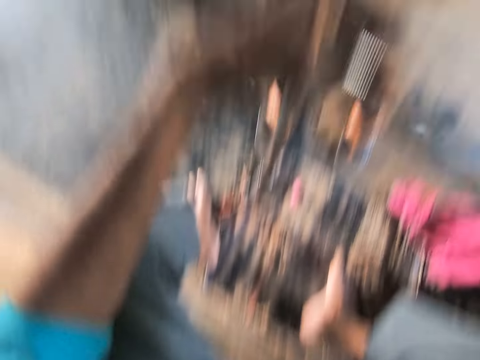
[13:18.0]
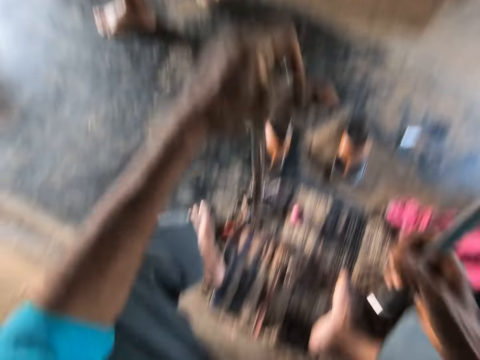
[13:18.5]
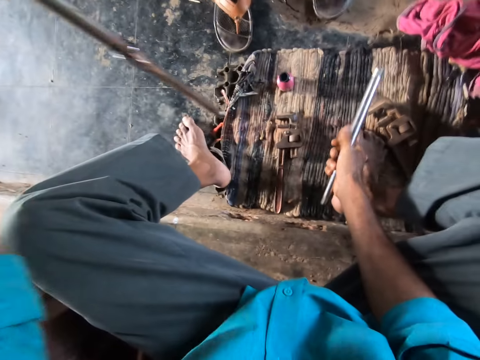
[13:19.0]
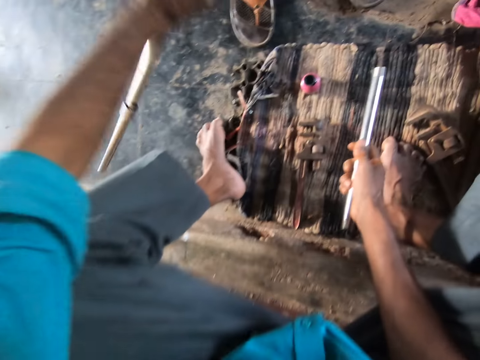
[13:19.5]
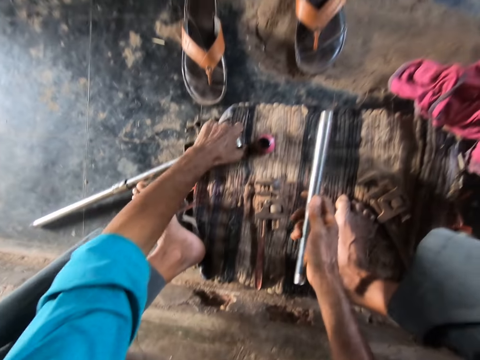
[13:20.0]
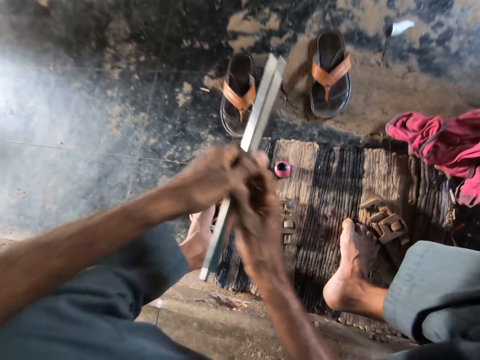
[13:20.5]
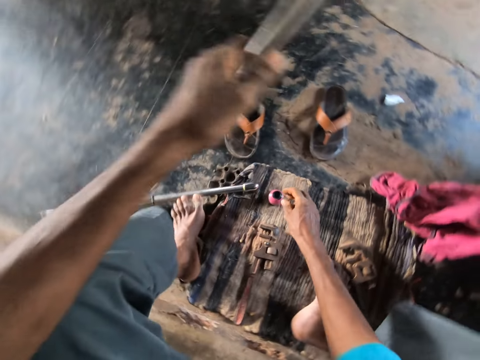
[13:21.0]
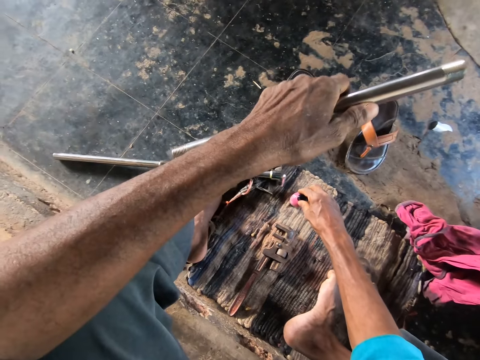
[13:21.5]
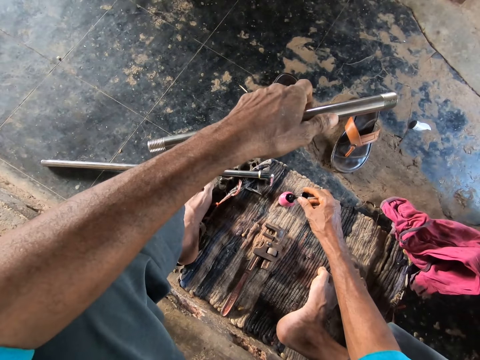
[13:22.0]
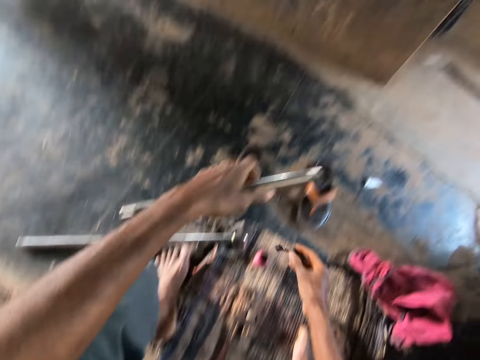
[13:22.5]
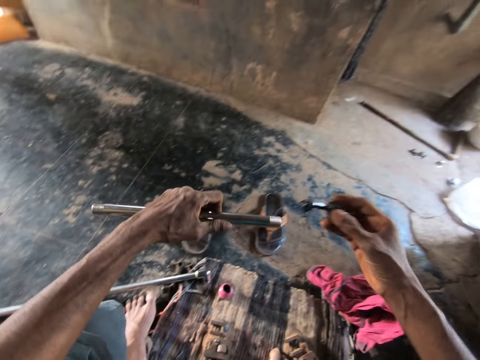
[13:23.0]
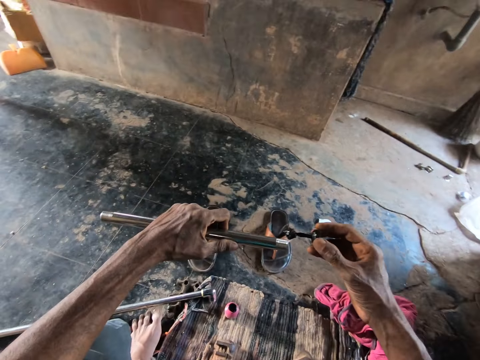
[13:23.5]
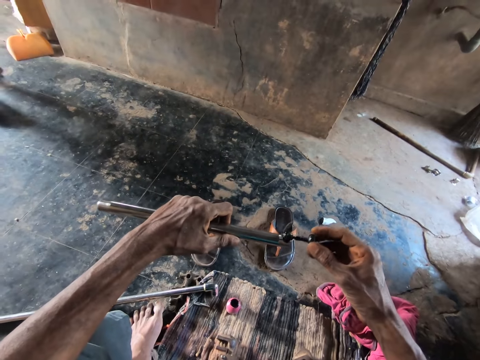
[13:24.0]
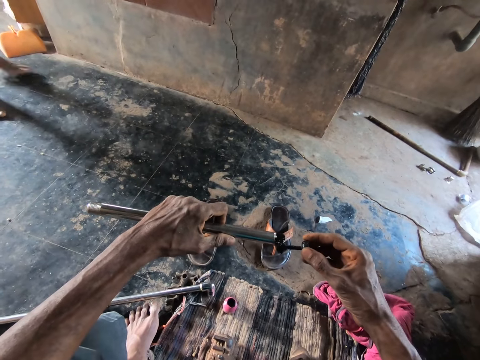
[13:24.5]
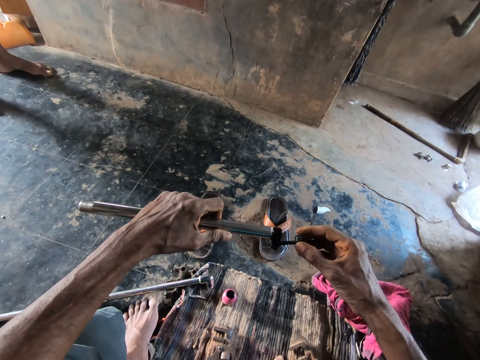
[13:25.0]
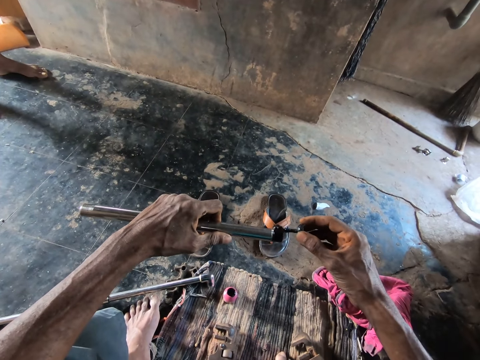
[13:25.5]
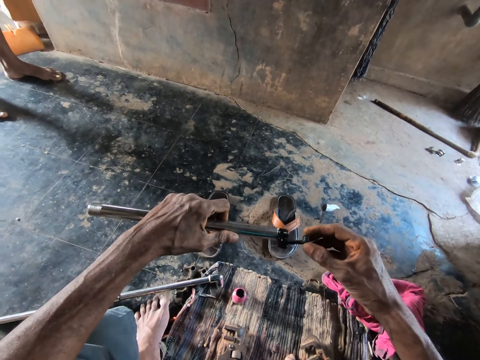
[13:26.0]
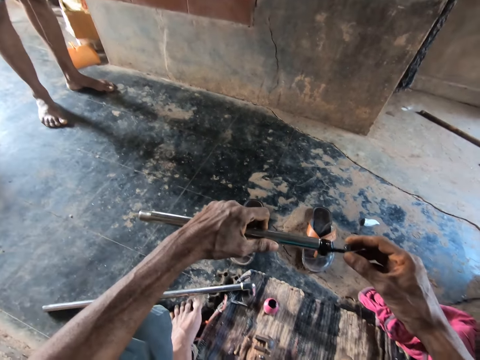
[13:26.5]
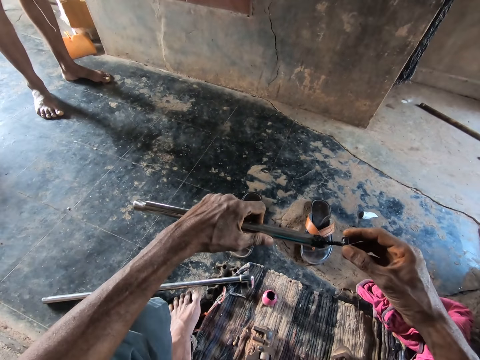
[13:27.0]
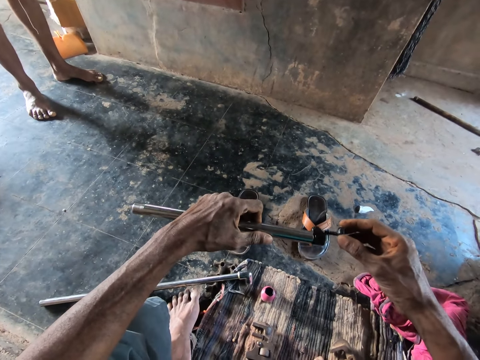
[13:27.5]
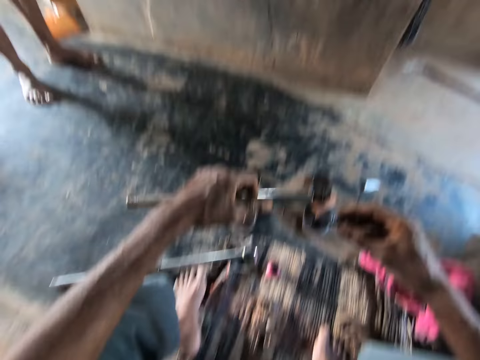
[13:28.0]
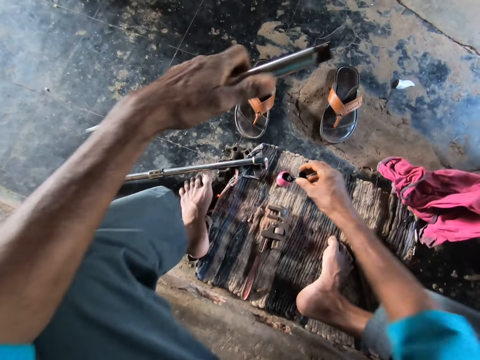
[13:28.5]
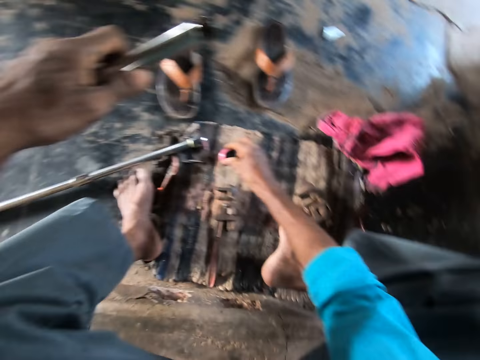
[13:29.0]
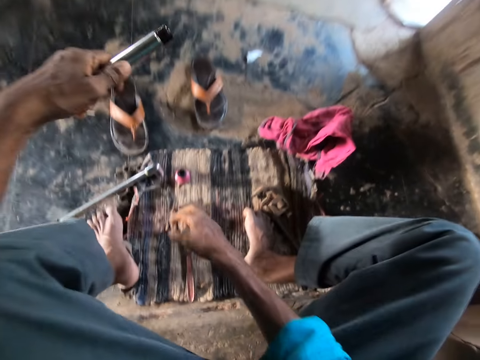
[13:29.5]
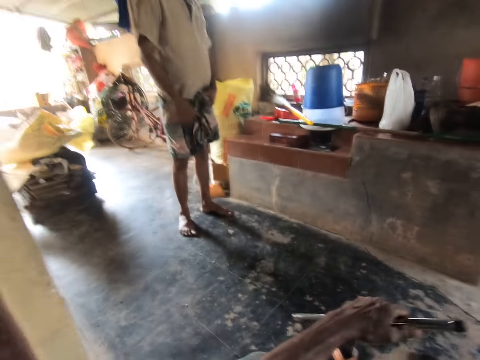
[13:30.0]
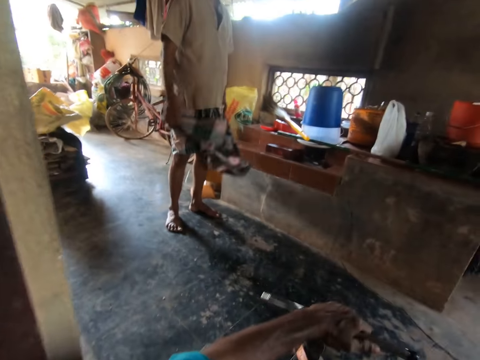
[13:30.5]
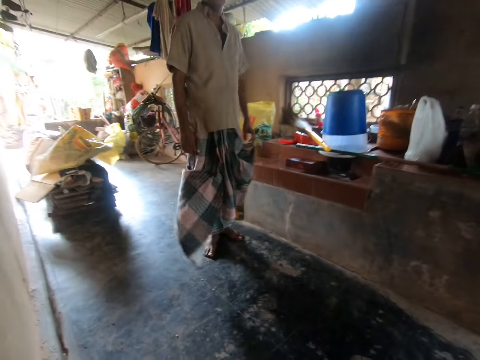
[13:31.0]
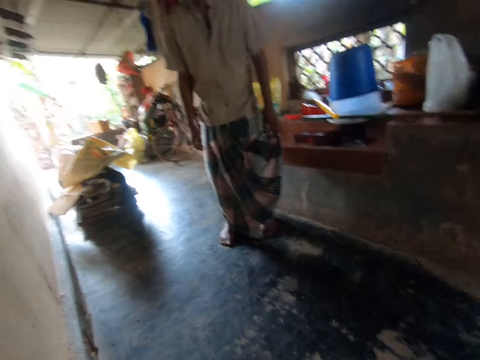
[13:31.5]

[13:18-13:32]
The camera wearer detaches the metal tube or pipe. He drops the metal pipe in his left hand on the floor. He moves the metal pipe from his right hand to his left hand. He lifts the brush applicator from the bottle with his right hand. He converses with the man. He rubs grease from the brush on the metal pipe in his left hand. He drops the brush in the bottle on the floor with his right hand. He converses with the man.

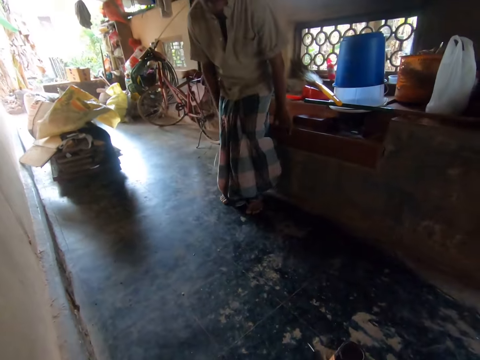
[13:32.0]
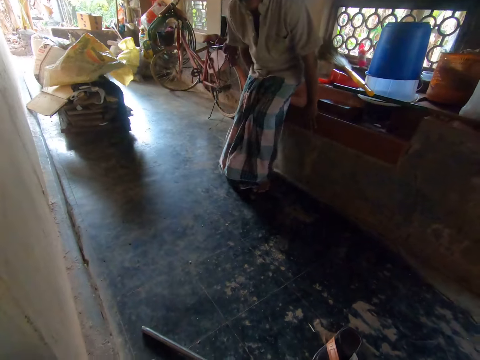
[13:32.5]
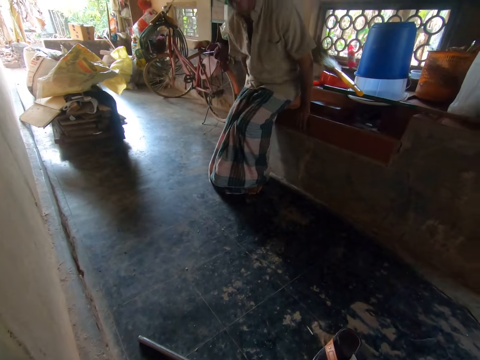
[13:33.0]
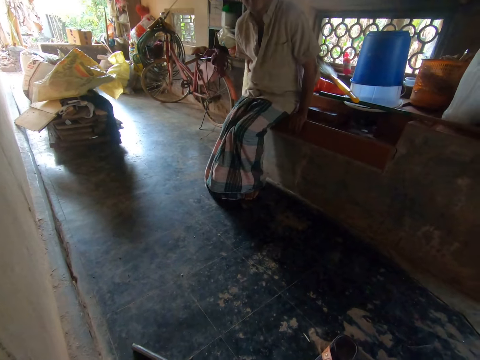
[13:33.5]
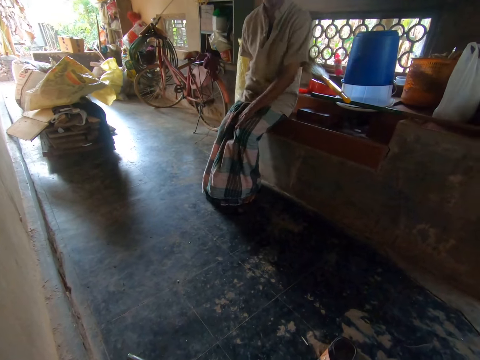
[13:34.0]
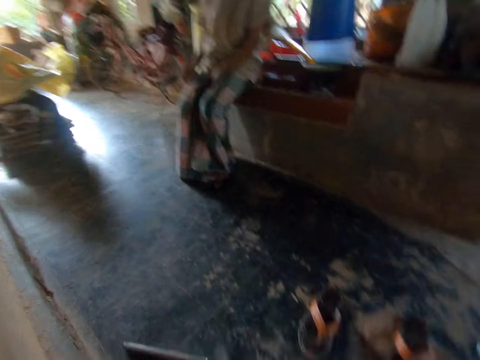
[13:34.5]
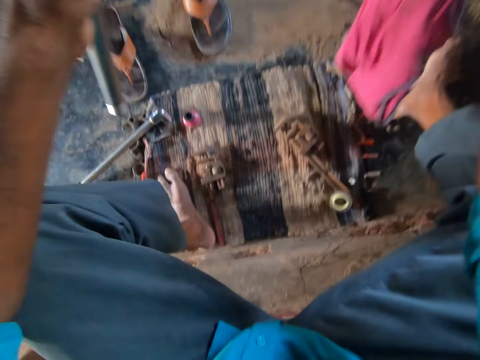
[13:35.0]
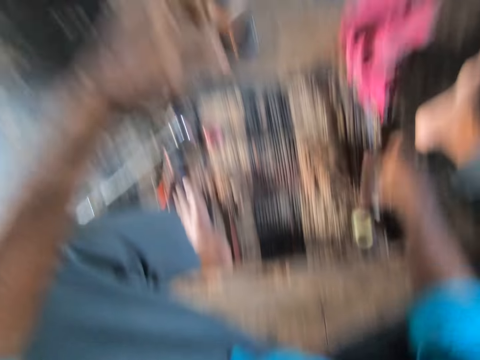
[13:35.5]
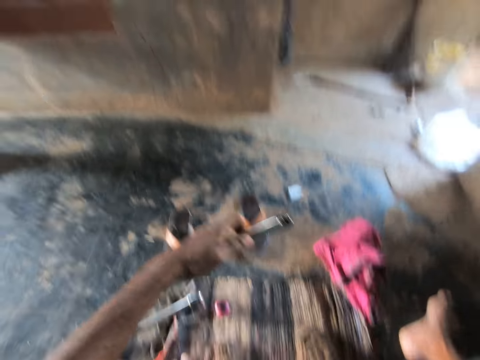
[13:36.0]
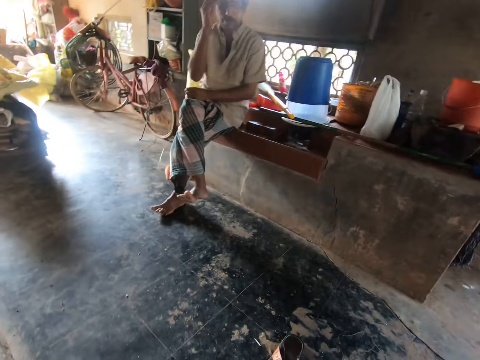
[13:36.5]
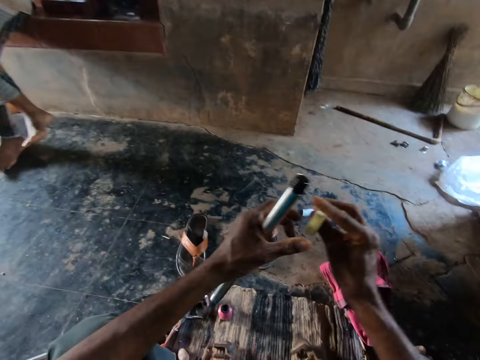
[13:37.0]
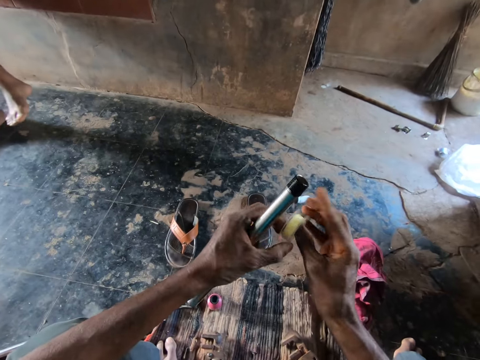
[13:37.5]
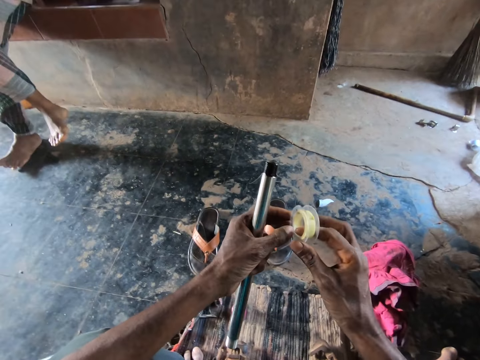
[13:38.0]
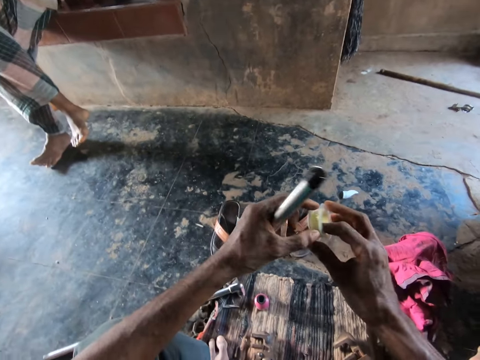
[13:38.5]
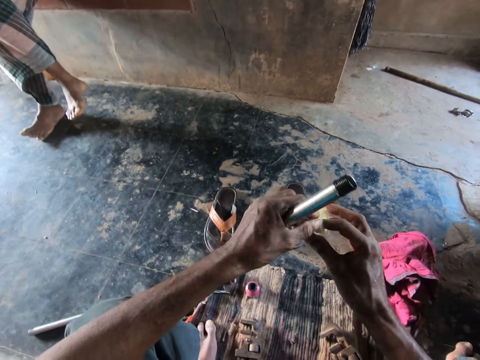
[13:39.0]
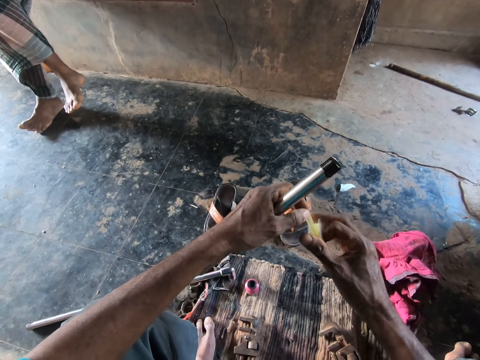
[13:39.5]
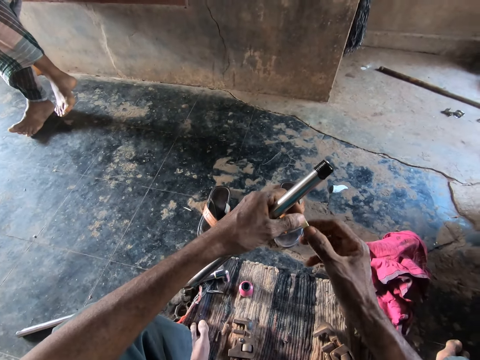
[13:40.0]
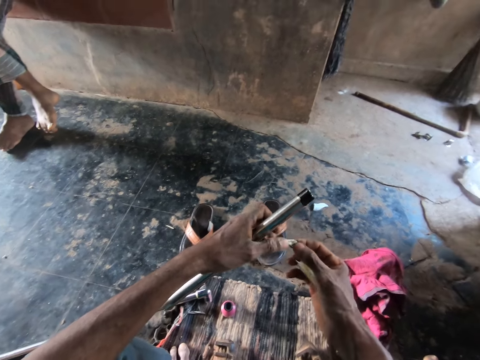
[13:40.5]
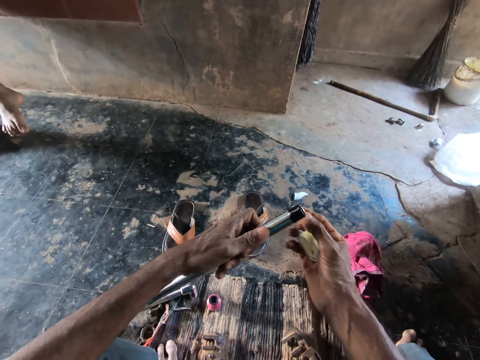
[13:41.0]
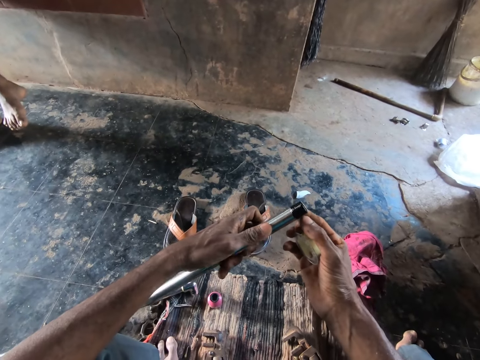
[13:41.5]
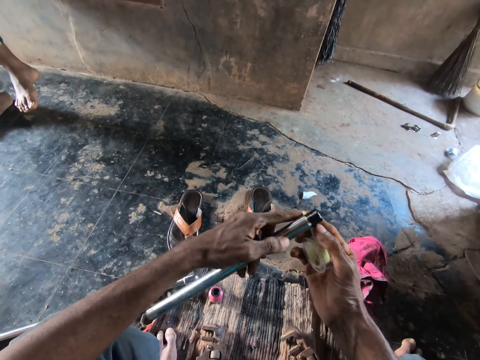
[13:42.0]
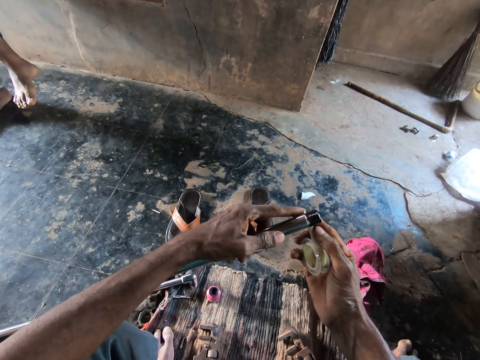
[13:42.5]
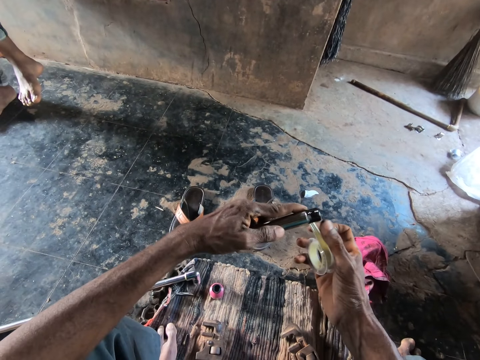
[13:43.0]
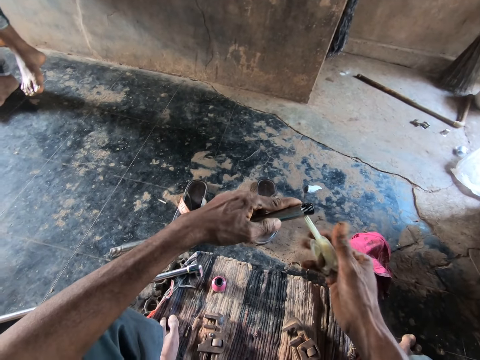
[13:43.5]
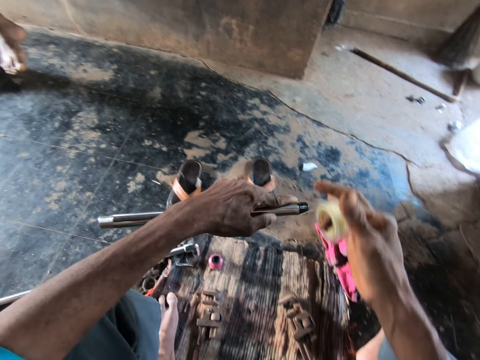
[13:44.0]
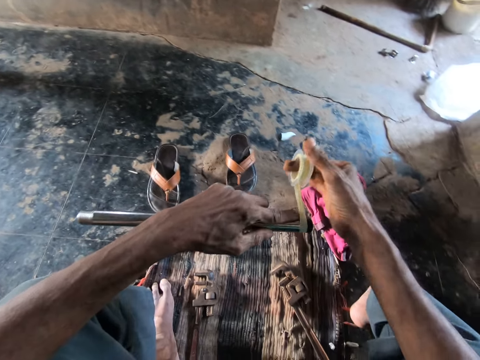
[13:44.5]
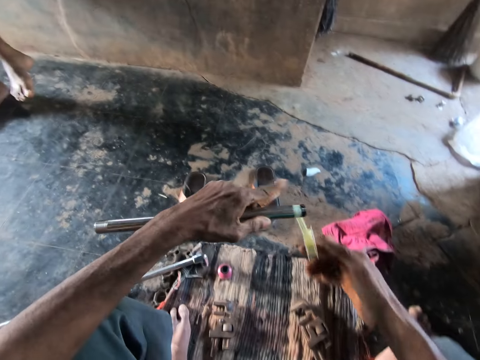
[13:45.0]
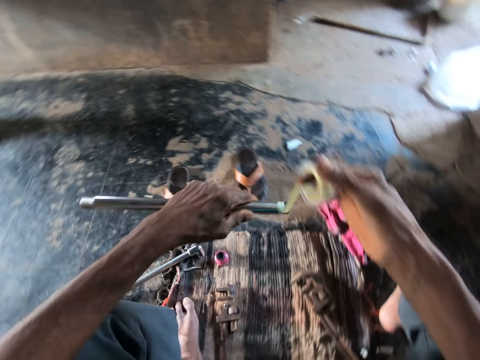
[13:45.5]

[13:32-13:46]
The man sits down. The camera wearer drops the rag in his right hand on the floor. He picks up a tape from the floor with his right hand. He looks around. He pulls the thread seal tape in his right hand with his left hand. He tapes the metal pipe in his left hand with the tape in his right hand. He ties tape on a rod.
